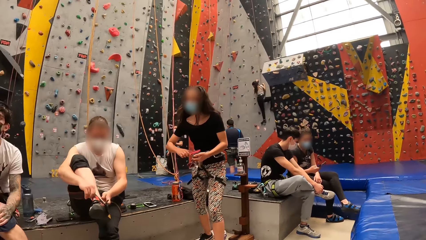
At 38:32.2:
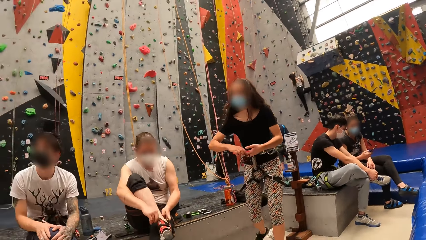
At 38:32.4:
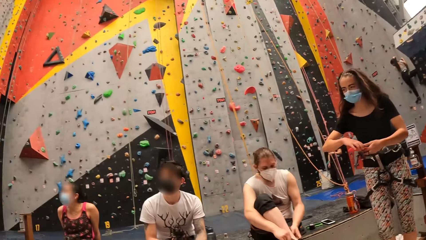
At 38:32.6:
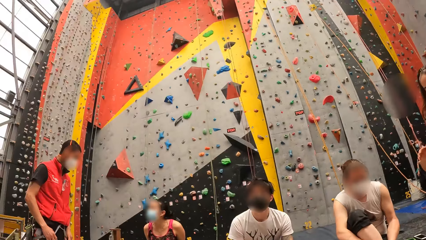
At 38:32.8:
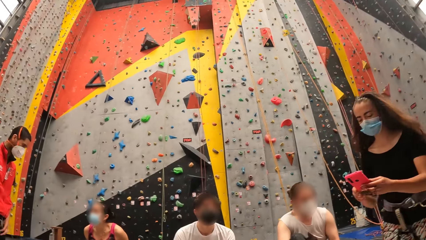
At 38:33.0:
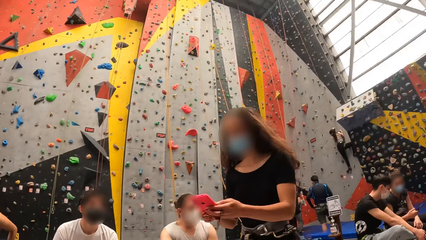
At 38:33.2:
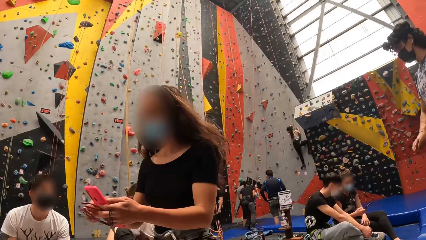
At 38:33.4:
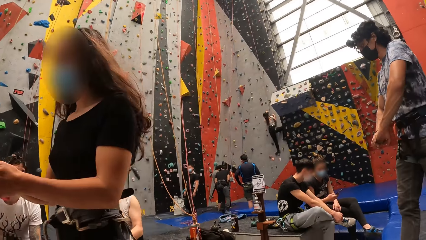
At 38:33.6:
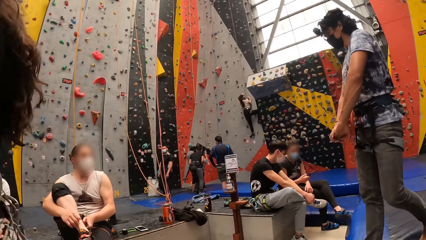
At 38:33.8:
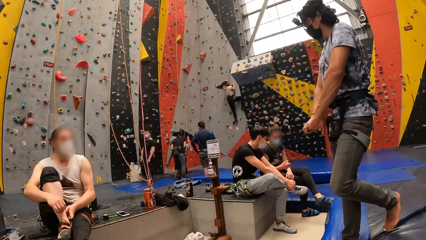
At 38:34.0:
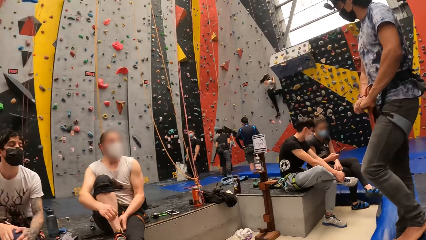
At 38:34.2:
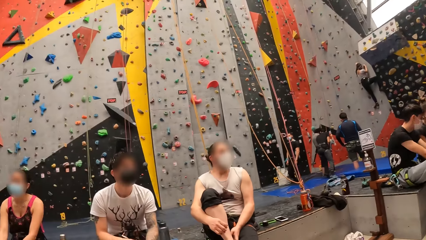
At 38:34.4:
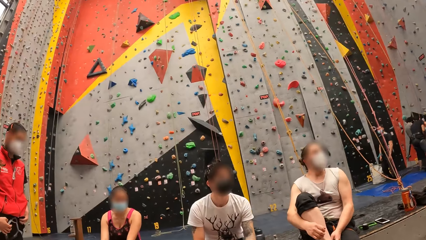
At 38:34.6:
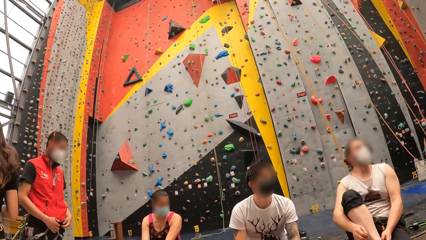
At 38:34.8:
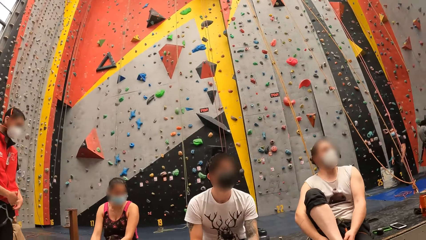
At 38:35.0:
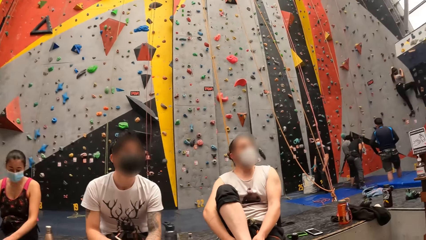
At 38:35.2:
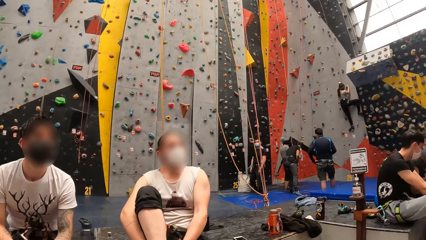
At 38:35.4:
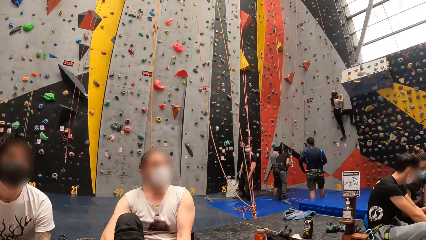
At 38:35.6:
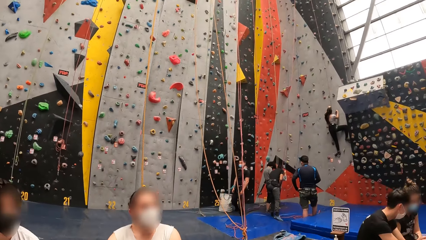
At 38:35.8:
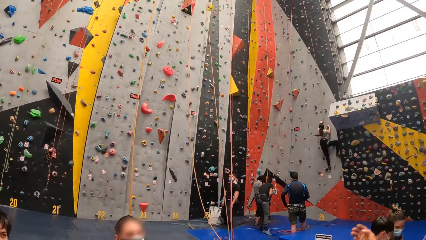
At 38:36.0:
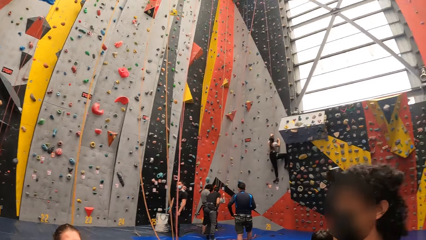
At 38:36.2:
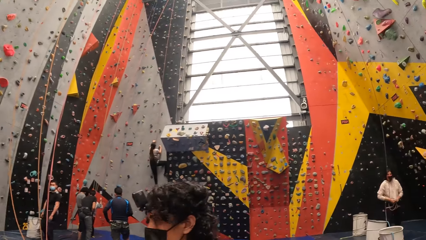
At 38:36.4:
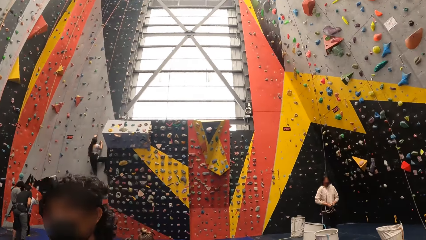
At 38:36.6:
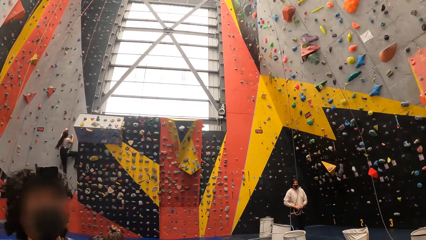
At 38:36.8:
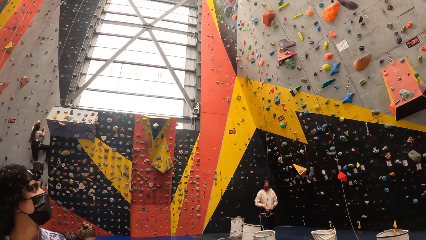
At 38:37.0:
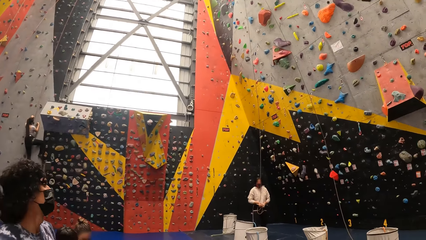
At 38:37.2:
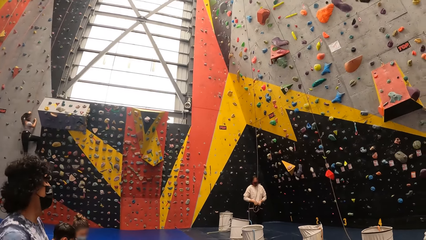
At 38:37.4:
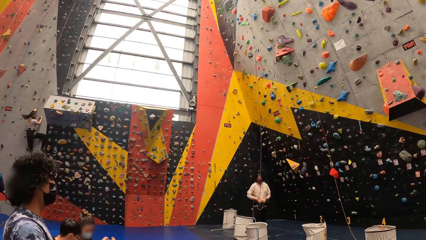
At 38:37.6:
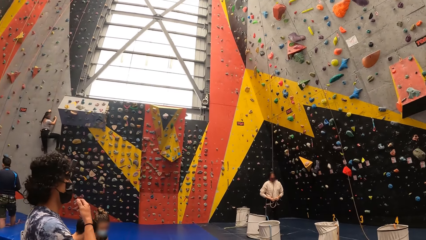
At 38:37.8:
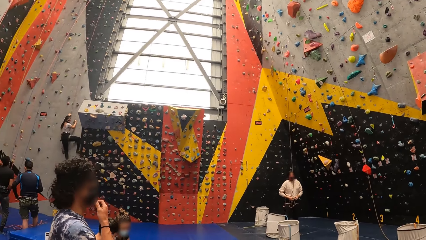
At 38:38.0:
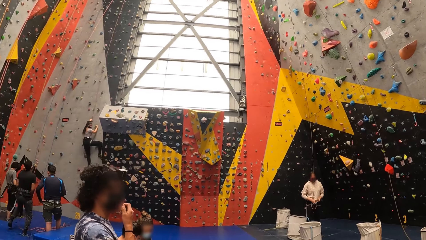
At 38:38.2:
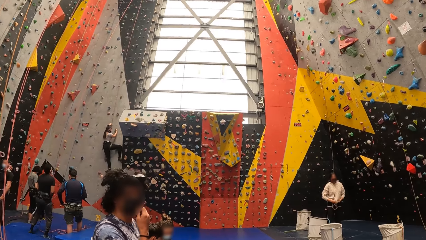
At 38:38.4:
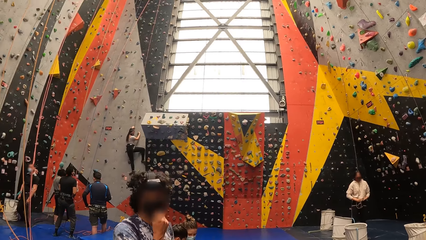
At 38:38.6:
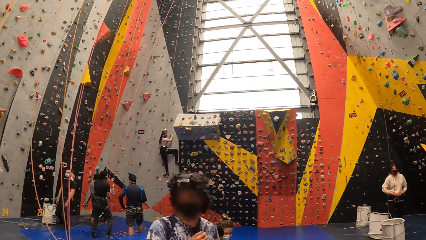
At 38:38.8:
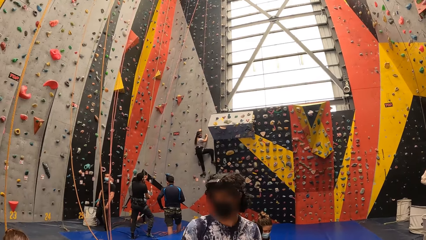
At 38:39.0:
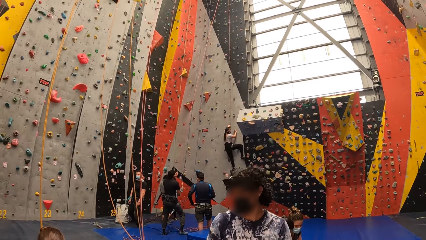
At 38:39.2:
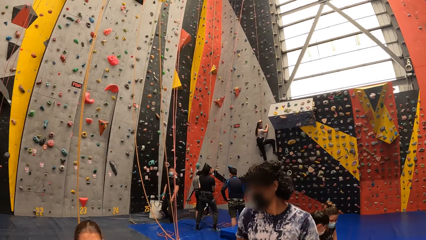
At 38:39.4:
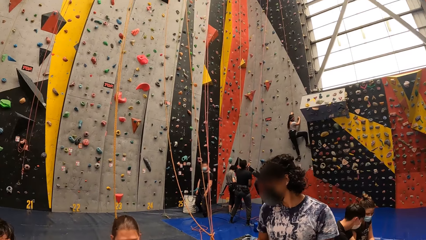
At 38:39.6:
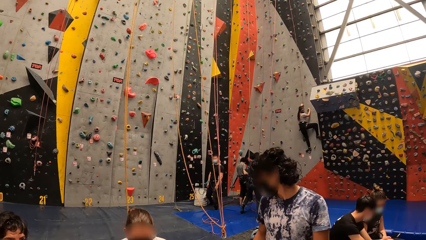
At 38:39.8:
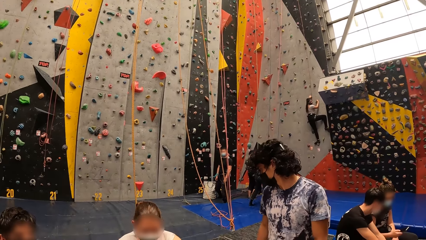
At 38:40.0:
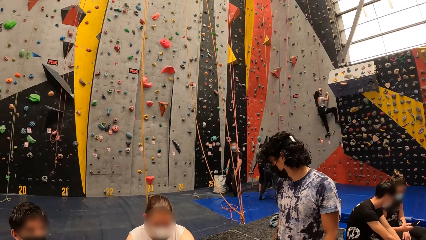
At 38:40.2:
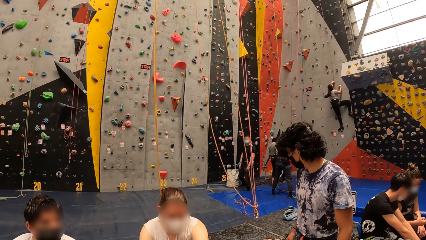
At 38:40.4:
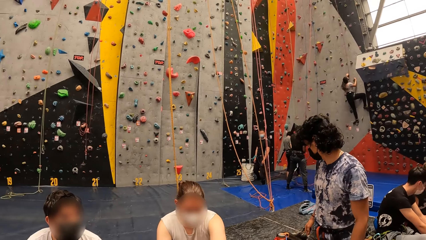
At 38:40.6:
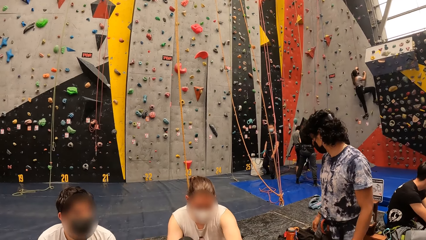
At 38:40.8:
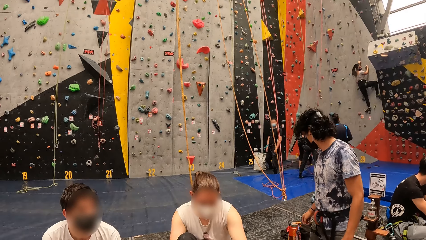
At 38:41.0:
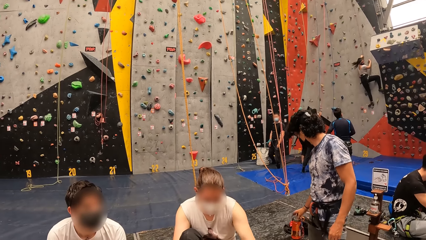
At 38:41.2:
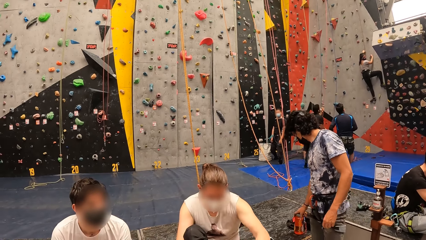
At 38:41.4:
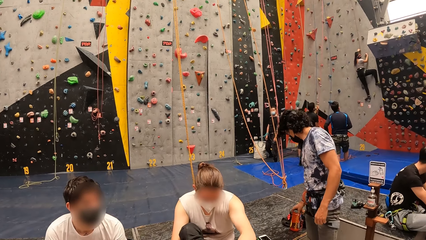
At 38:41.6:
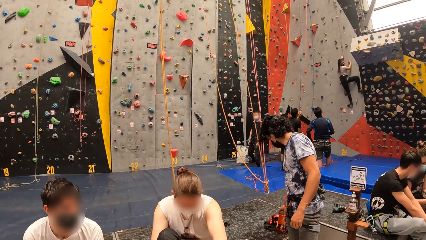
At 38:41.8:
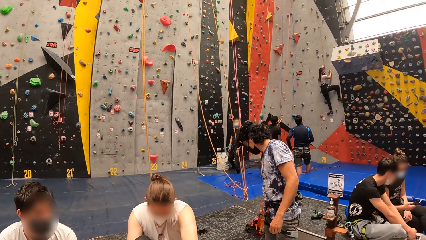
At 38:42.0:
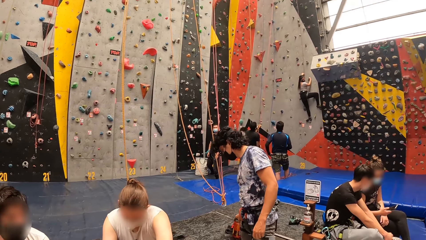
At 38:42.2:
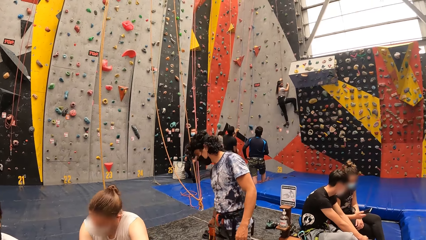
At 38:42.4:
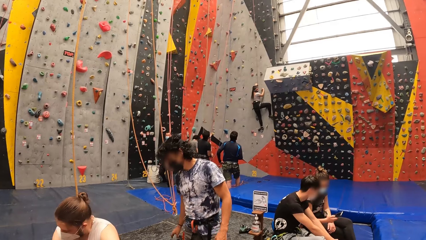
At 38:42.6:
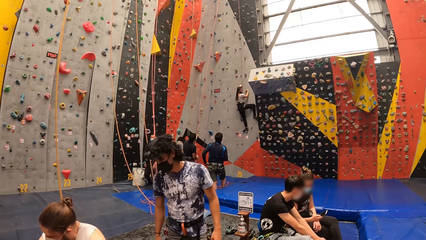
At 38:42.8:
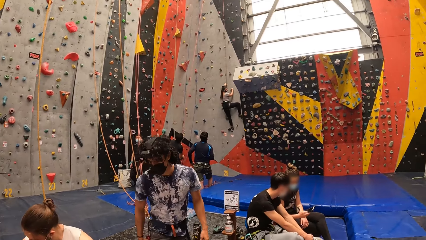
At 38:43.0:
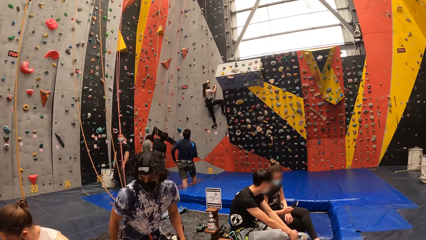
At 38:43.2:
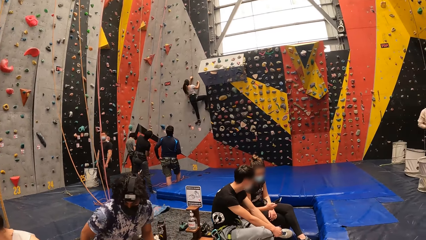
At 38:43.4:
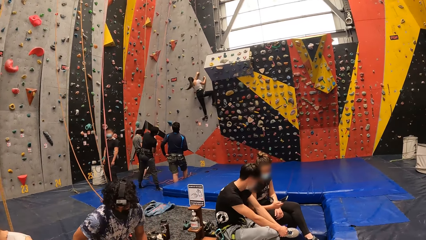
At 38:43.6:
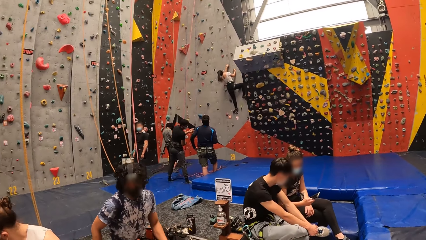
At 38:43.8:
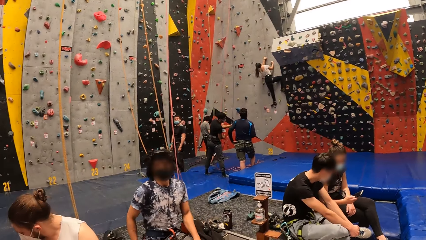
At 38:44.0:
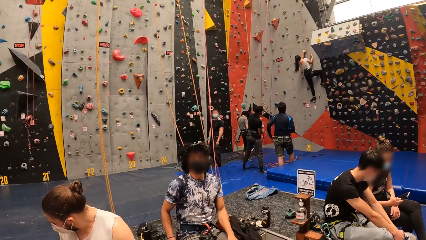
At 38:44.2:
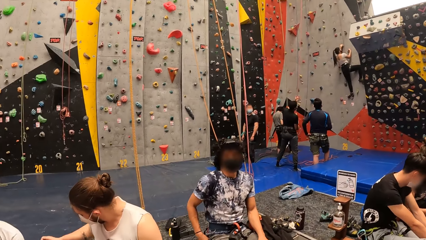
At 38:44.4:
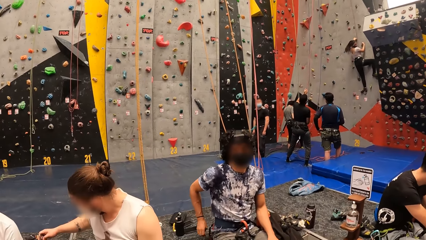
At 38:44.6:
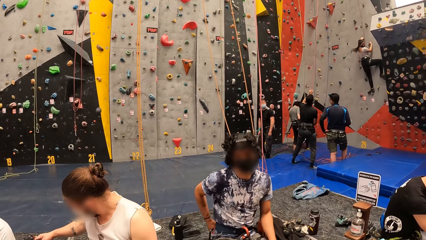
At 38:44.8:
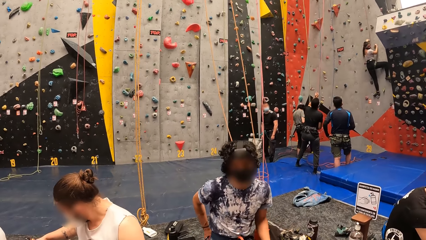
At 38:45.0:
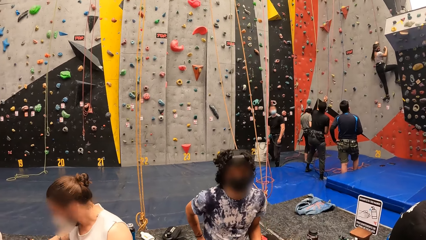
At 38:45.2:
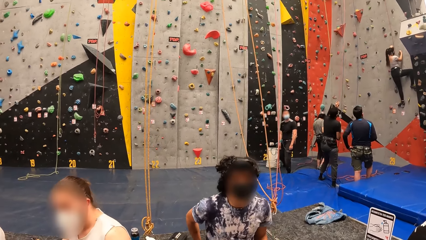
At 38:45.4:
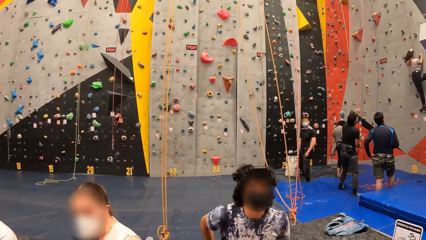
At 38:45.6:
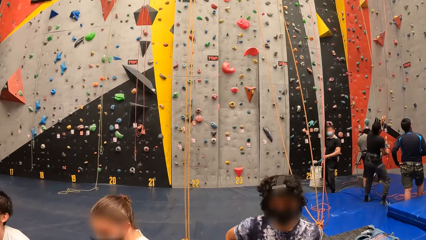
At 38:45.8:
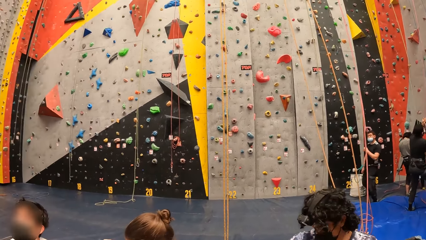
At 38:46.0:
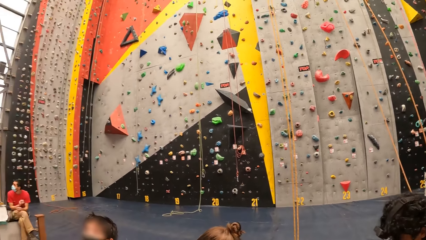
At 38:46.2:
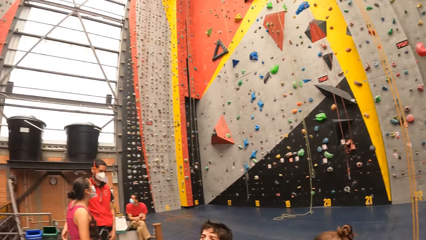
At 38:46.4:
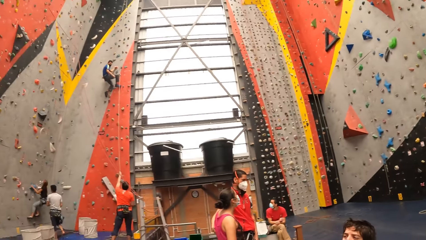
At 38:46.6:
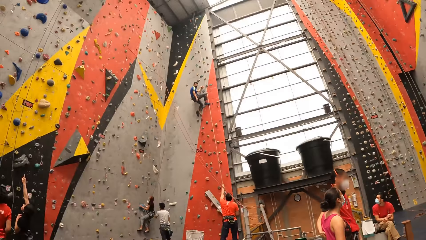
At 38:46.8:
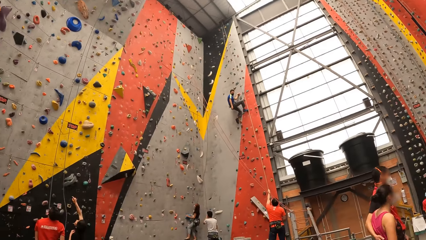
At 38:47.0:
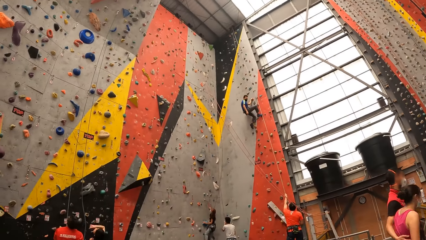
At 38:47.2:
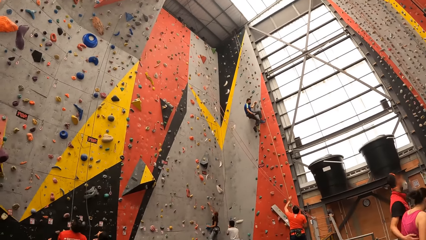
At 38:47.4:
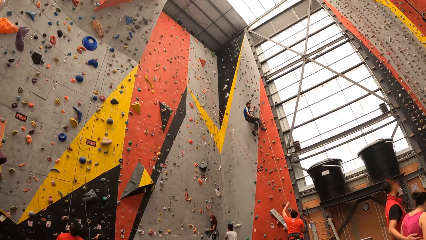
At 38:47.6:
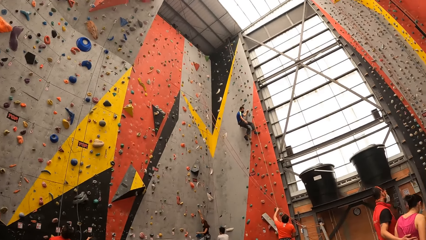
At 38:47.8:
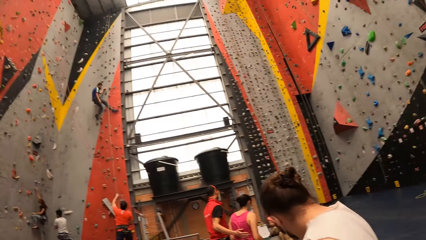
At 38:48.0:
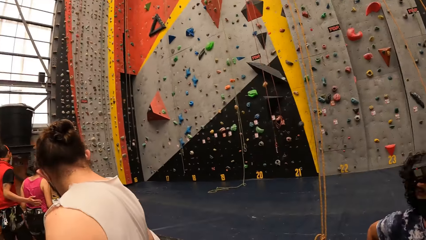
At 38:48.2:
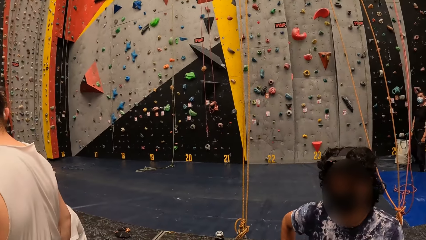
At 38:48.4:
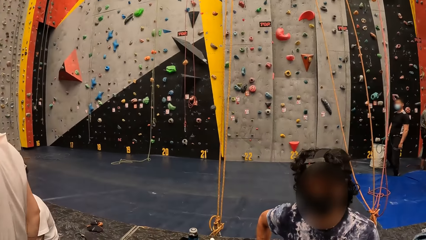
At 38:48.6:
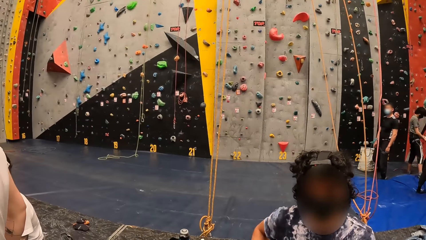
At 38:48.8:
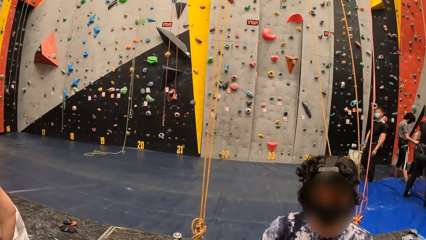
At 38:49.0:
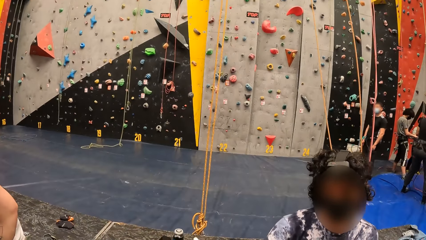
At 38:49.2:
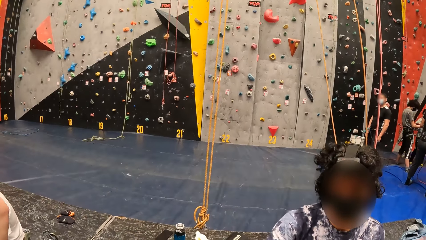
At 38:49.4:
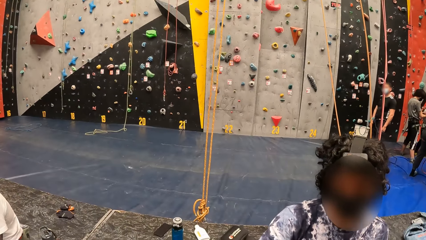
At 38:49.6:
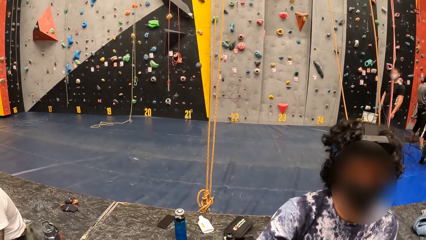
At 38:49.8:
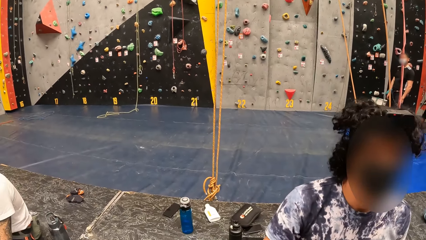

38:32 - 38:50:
The camera wearer looks around.
